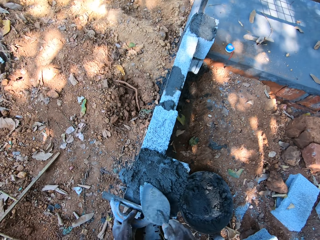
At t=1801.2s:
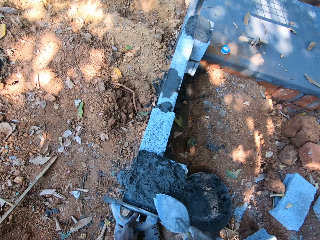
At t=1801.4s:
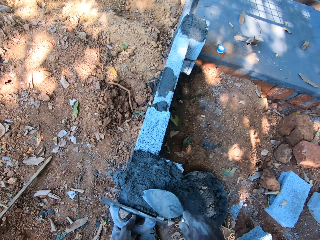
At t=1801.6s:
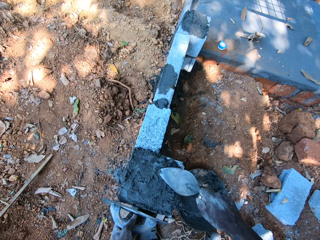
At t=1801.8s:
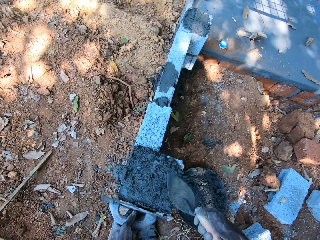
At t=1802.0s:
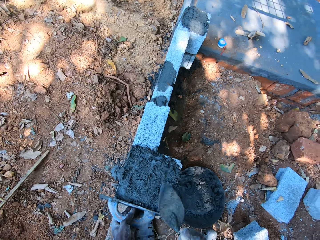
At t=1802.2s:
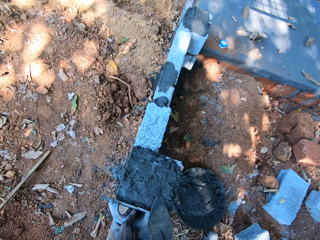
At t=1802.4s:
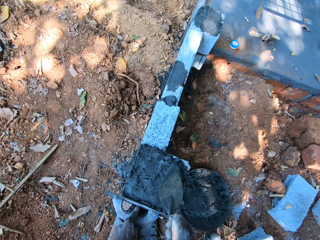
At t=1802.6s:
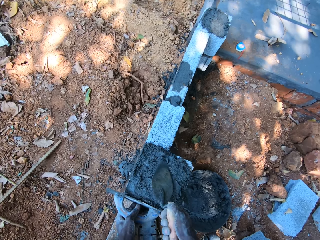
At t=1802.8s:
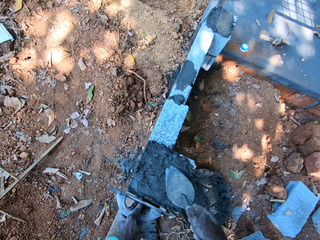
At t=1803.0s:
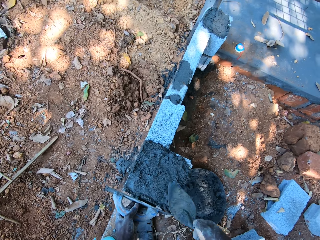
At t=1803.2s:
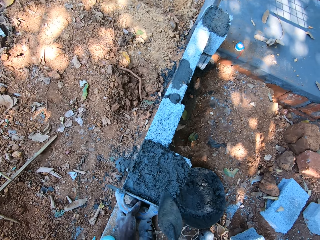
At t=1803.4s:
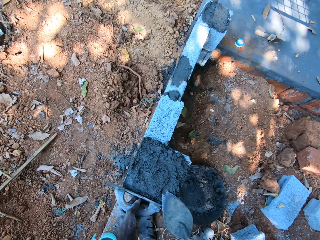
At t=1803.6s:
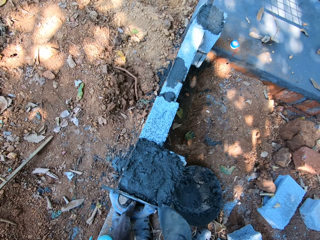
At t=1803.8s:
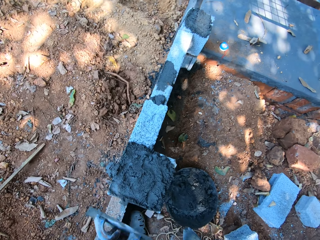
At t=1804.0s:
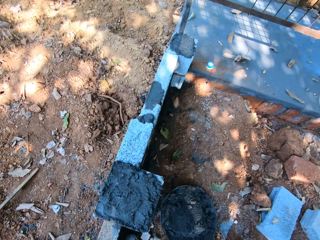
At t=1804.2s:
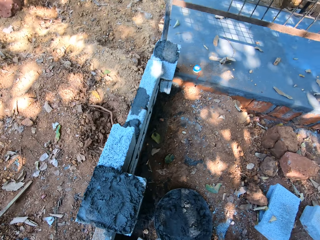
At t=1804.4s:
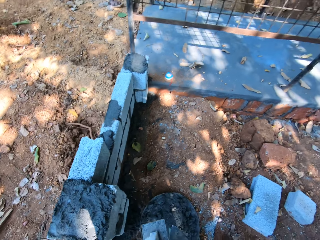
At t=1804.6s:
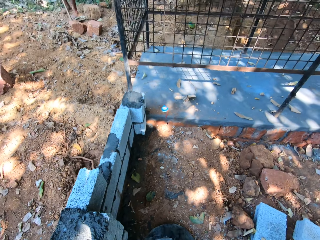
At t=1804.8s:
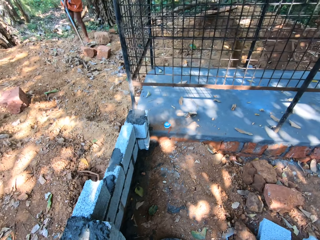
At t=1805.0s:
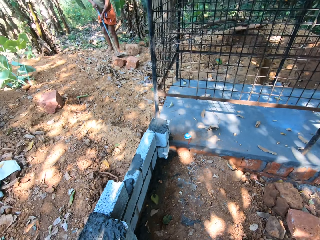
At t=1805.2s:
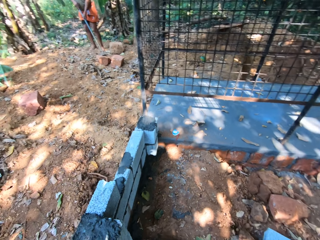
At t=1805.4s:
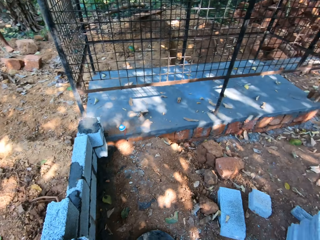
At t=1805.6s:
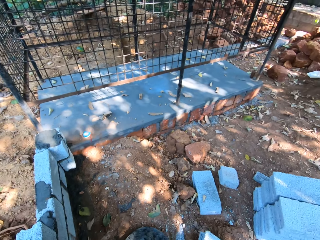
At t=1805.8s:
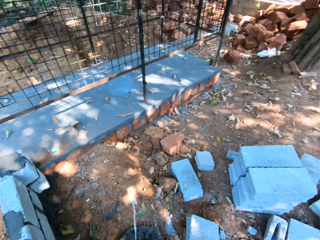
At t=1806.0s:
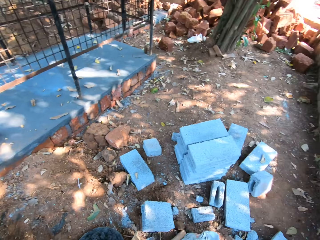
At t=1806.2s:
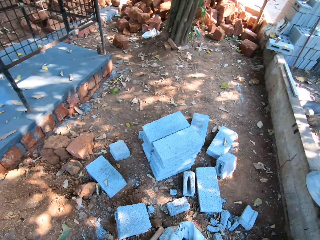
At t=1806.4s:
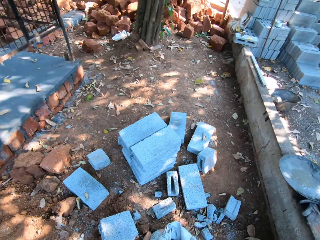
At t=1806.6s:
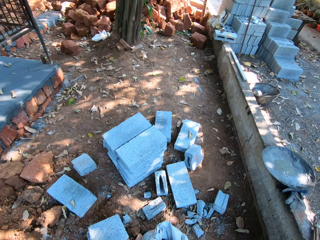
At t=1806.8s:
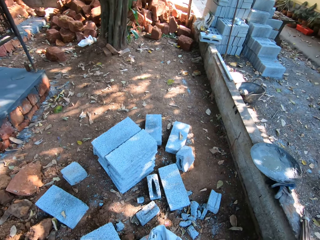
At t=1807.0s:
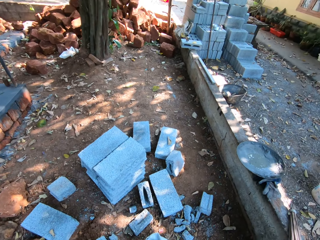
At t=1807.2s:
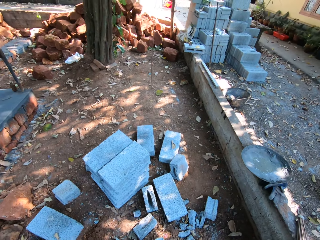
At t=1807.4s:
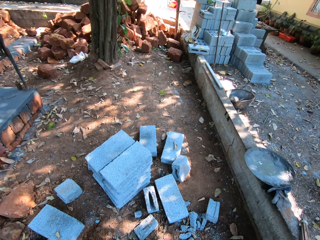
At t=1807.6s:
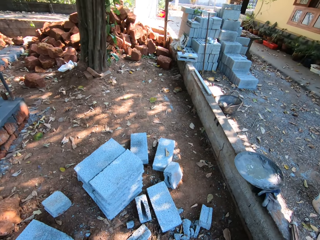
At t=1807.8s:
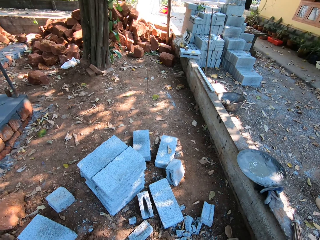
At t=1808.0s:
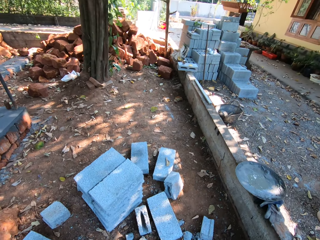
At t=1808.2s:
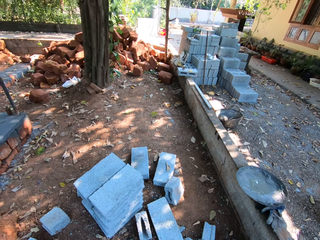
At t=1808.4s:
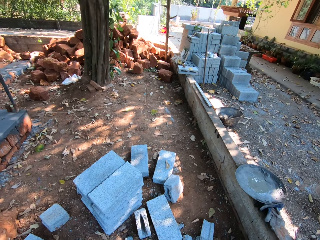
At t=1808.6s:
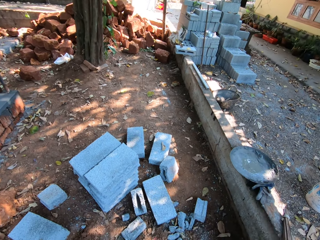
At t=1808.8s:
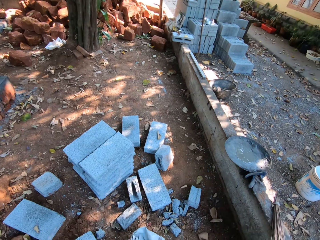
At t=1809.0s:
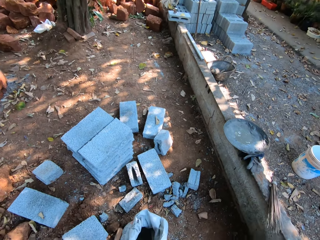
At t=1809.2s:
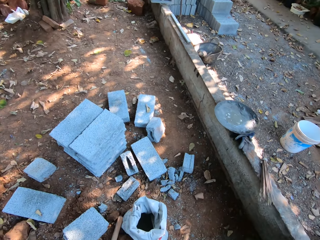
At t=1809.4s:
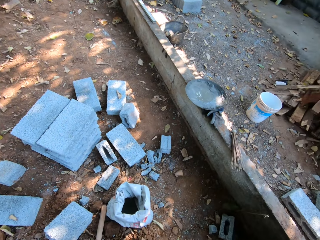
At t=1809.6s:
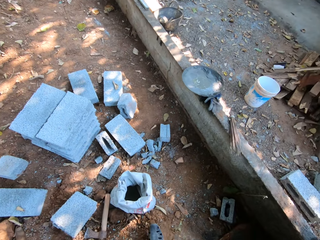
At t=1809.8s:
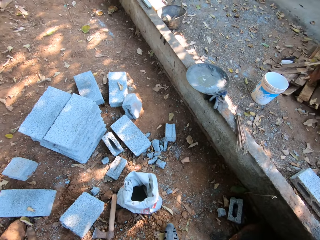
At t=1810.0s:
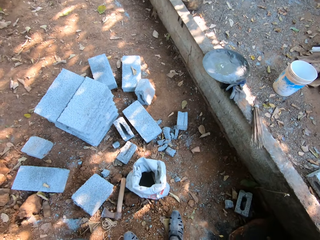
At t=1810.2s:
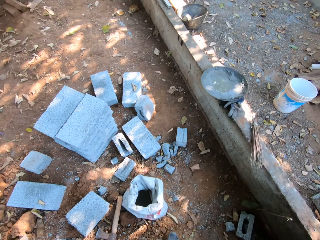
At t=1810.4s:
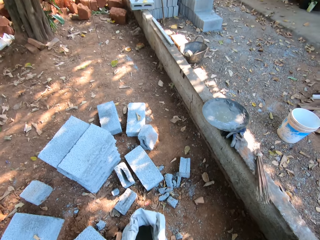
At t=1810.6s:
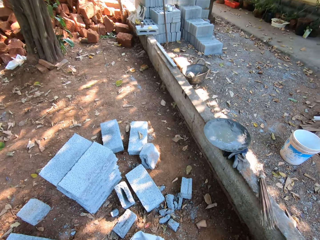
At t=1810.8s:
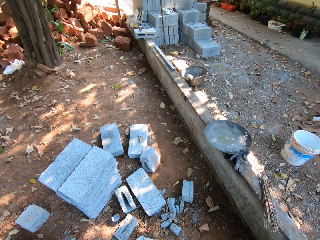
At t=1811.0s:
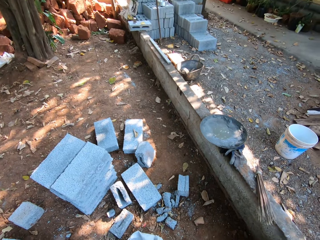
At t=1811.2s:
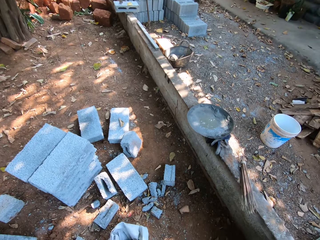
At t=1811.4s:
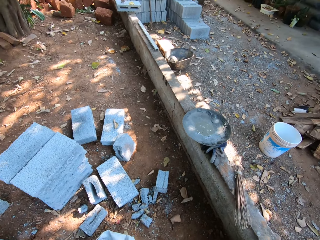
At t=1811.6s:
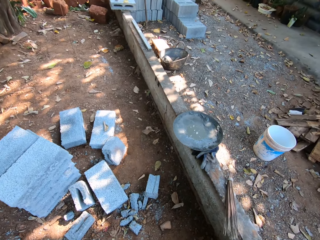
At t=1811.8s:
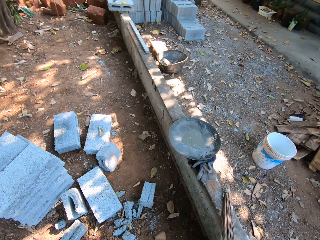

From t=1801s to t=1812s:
The camera wearer levels the mortar with a trowel. He places the wooden float in his left hand in the pan on the ground. He looks around.

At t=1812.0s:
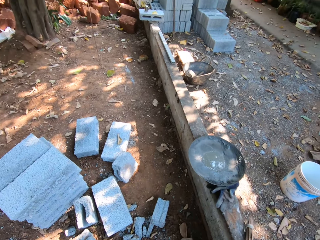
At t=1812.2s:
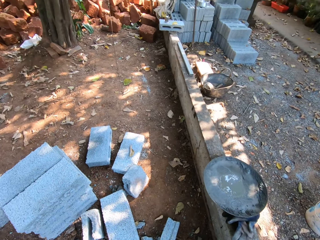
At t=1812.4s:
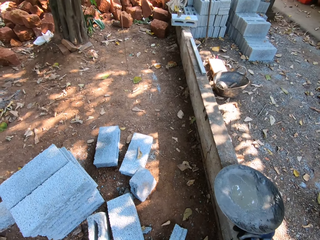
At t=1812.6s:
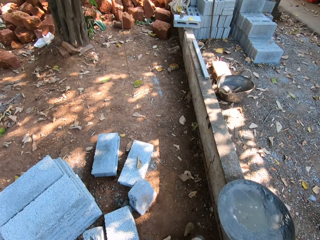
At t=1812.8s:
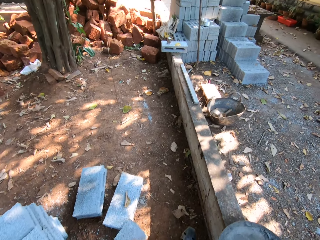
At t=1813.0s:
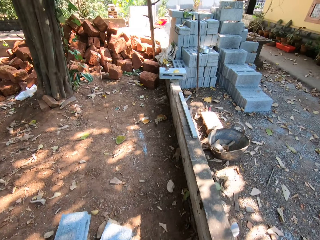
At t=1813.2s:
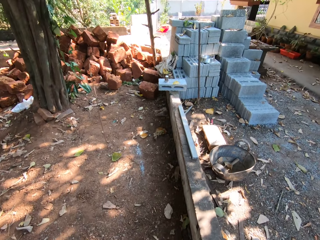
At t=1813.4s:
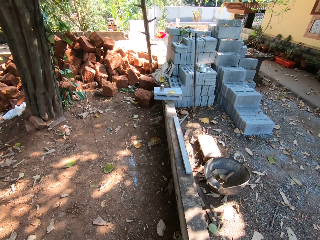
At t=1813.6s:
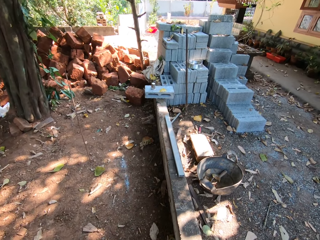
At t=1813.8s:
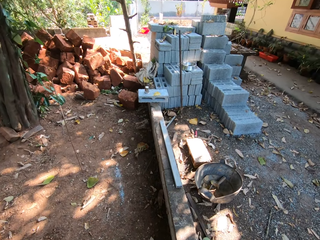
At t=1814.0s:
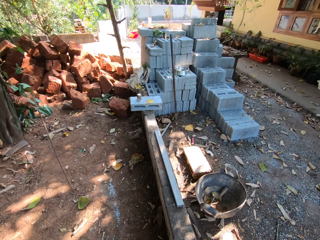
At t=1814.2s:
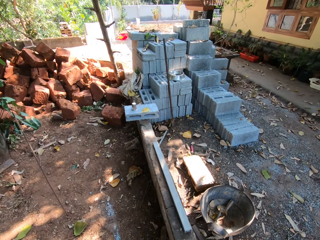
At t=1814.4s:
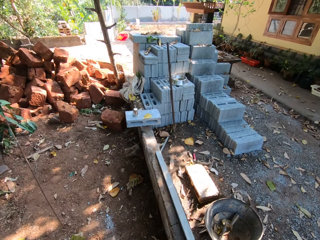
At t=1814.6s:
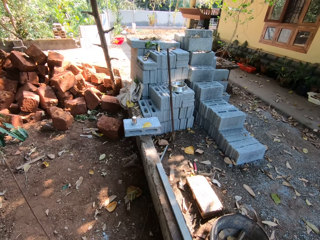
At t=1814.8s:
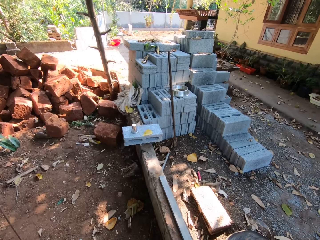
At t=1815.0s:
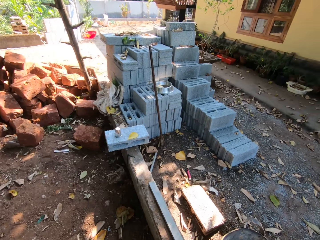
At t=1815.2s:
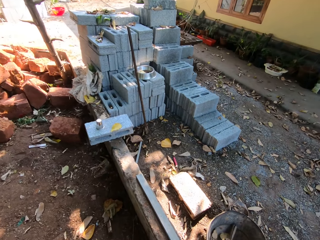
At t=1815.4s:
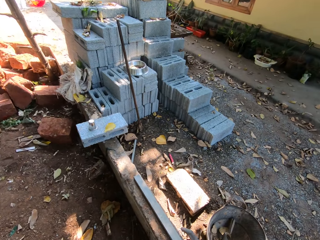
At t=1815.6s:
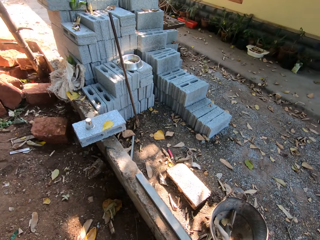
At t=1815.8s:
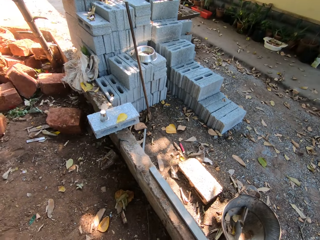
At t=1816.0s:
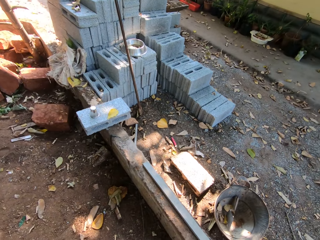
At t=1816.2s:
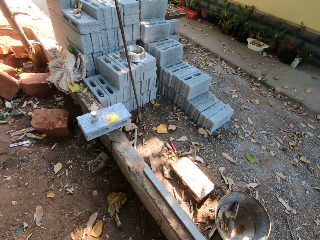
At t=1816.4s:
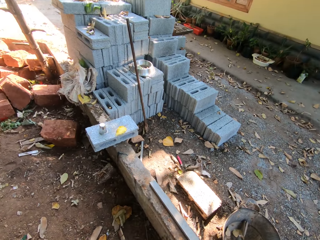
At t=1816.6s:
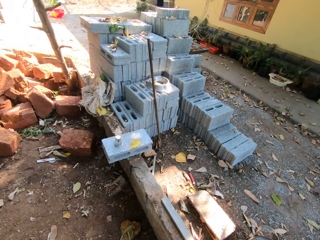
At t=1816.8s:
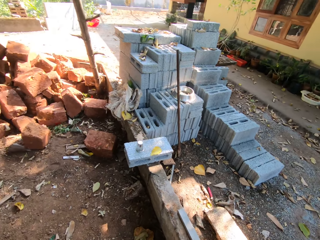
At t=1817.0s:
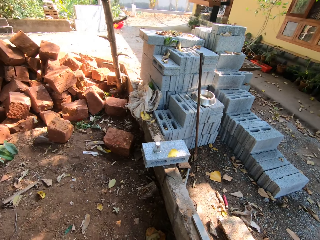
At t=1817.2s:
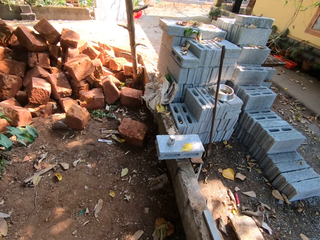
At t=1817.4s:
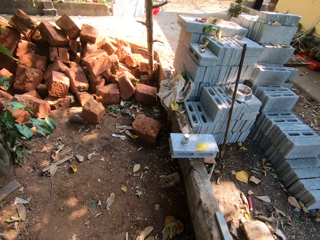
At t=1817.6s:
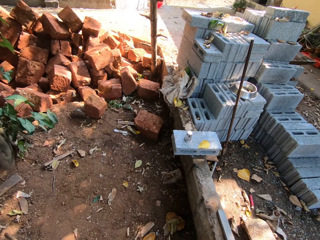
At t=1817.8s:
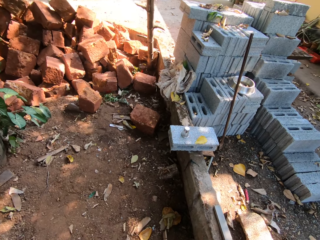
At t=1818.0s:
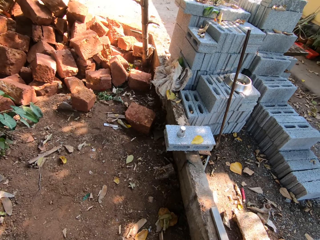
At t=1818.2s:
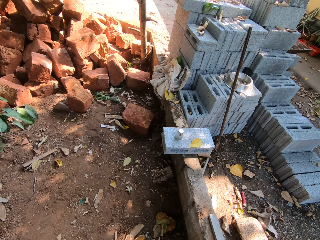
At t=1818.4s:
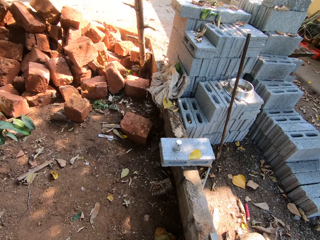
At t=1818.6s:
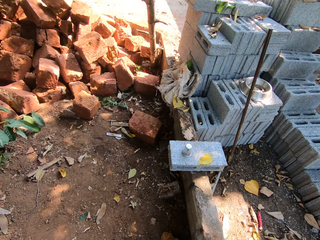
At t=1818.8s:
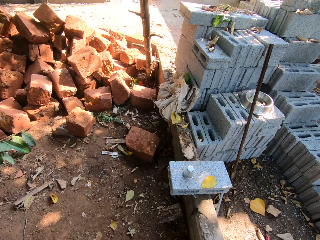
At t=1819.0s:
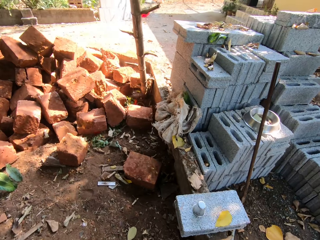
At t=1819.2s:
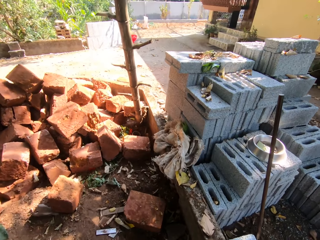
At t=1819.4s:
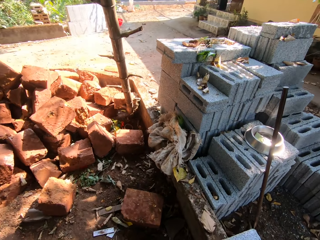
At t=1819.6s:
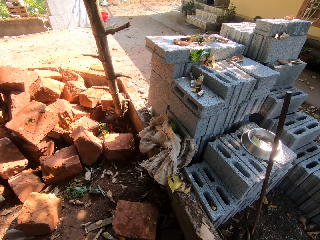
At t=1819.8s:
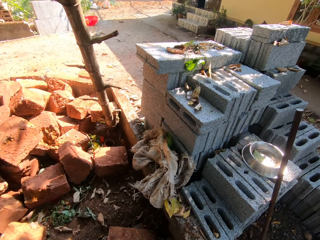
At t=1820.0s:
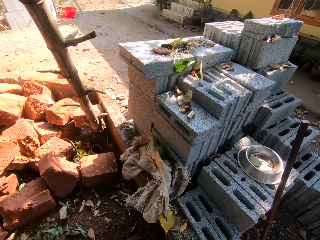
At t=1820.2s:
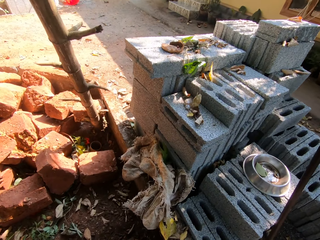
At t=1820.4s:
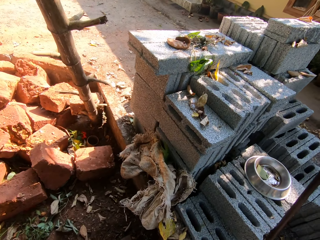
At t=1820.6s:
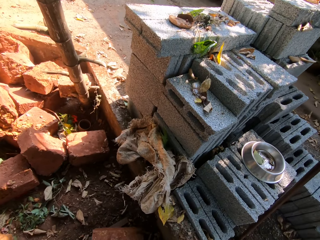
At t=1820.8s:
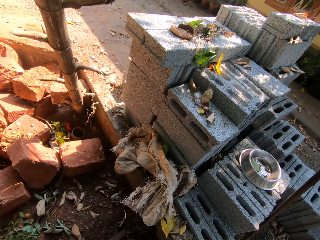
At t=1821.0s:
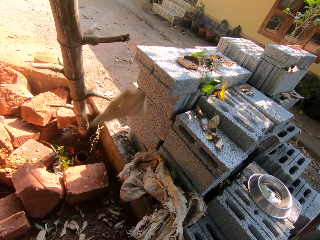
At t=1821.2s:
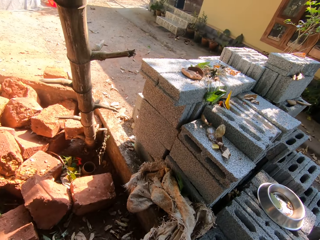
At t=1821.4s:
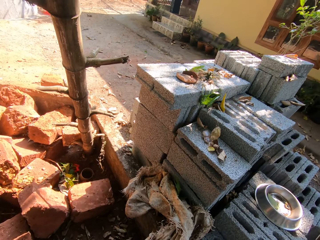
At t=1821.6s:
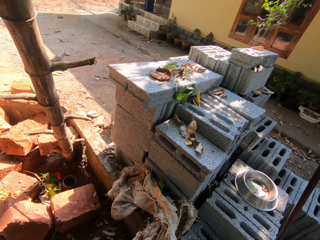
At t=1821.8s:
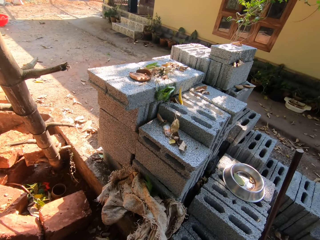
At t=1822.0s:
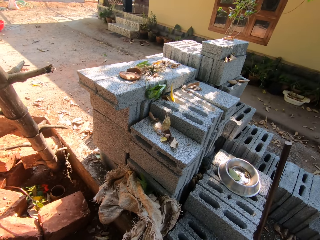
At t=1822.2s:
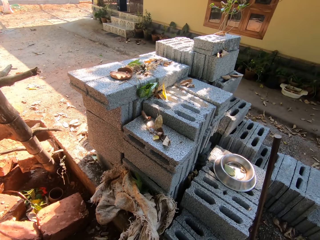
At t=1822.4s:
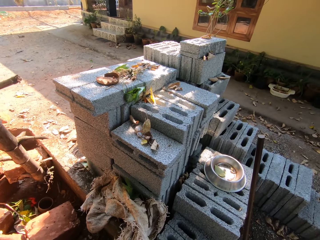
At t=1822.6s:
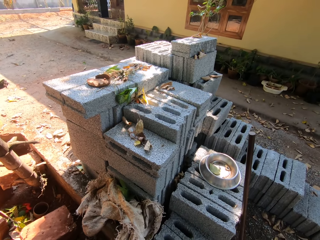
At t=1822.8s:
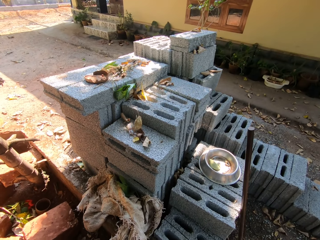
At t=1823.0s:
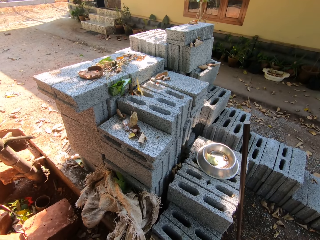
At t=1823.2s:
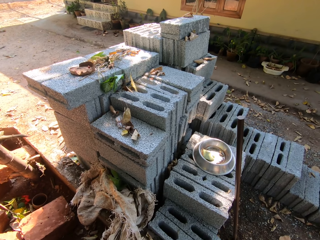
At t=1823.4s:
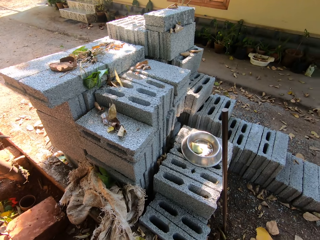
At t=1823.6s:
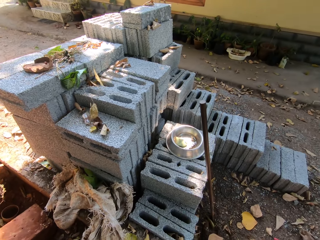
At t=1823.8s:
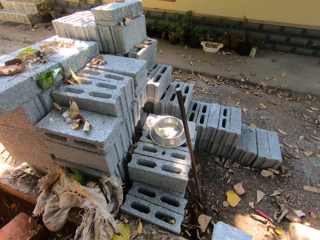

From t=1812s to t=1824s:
The camera wearer walks towards building bricks.
